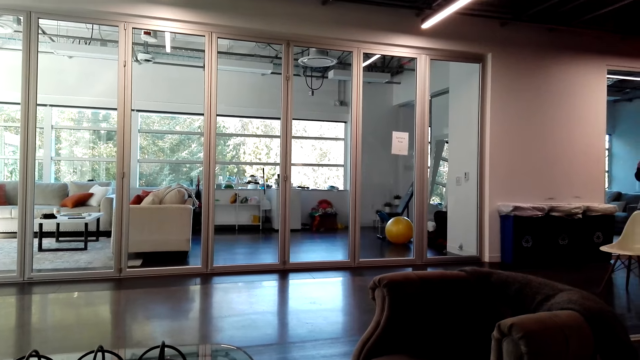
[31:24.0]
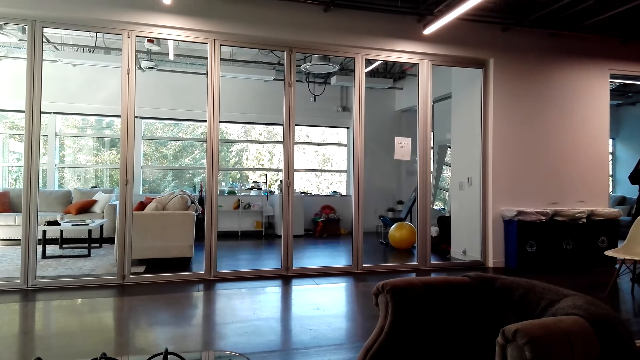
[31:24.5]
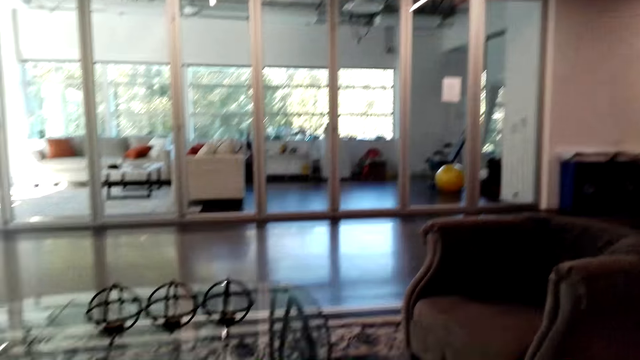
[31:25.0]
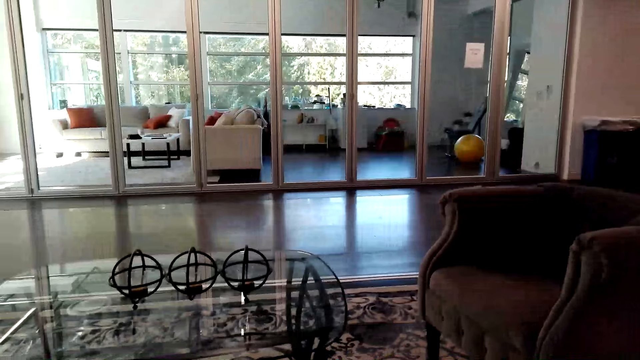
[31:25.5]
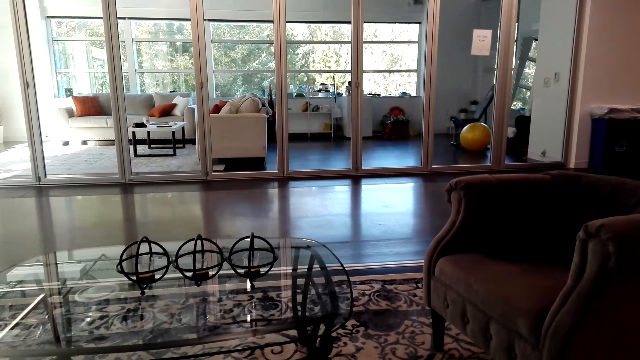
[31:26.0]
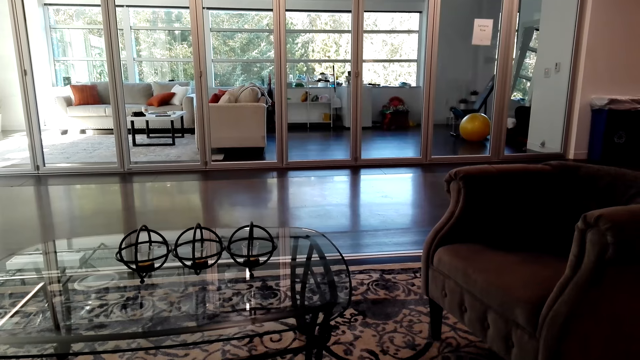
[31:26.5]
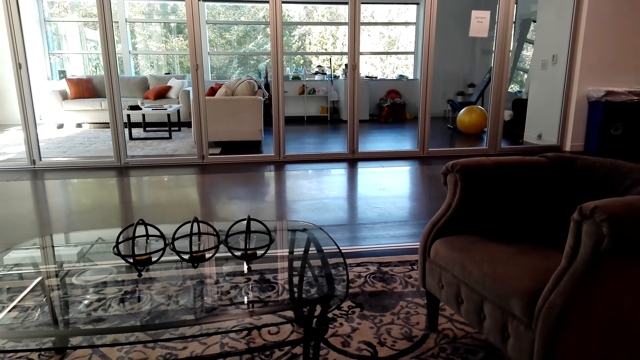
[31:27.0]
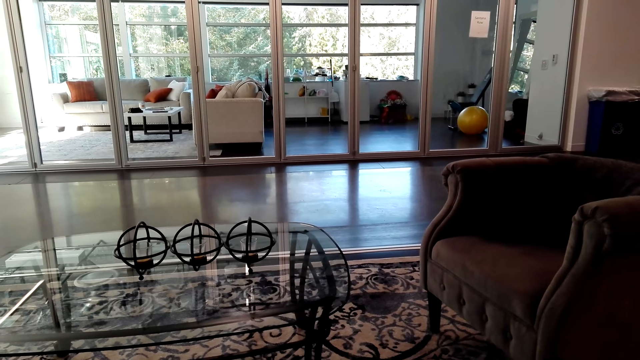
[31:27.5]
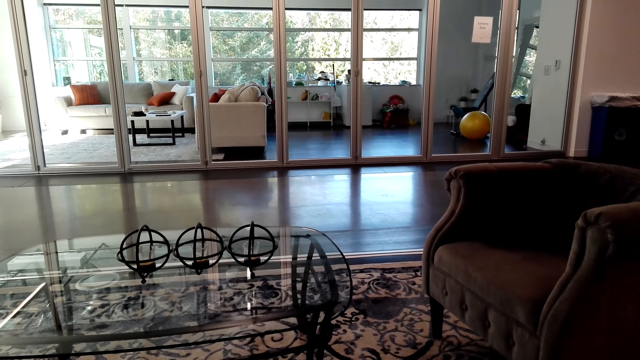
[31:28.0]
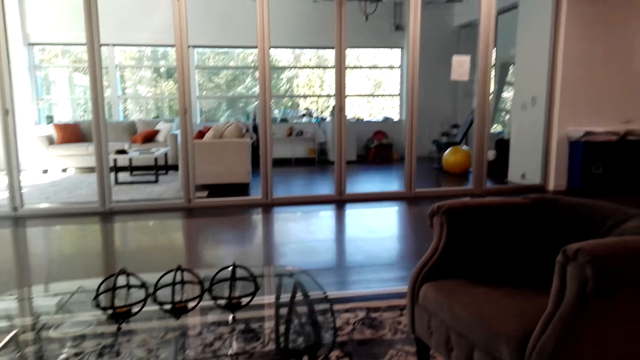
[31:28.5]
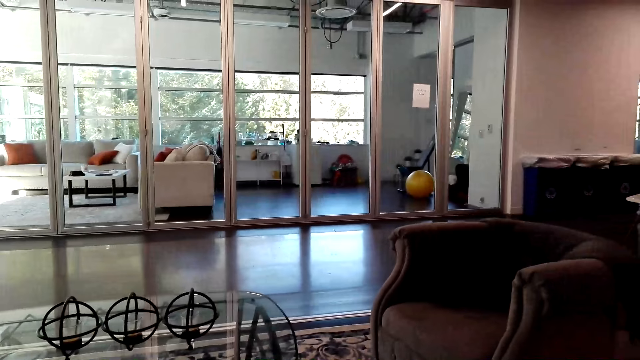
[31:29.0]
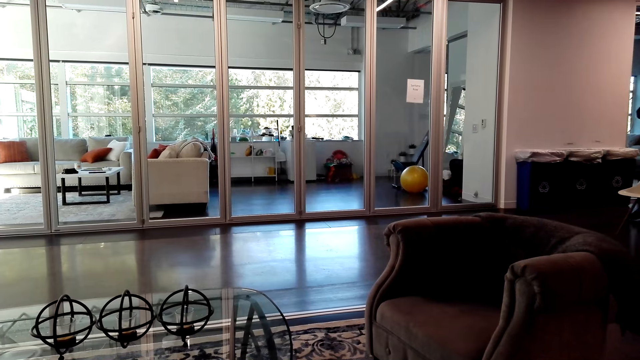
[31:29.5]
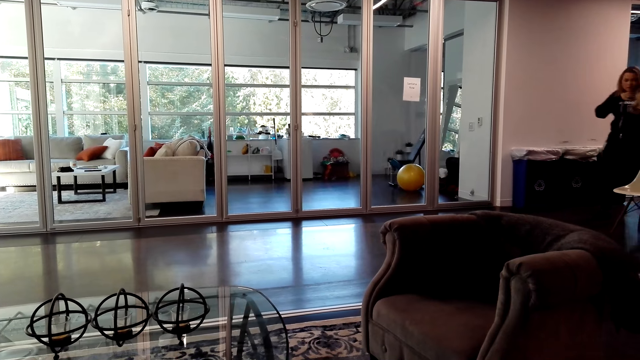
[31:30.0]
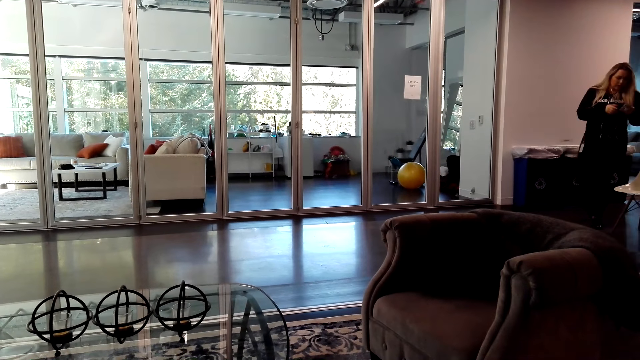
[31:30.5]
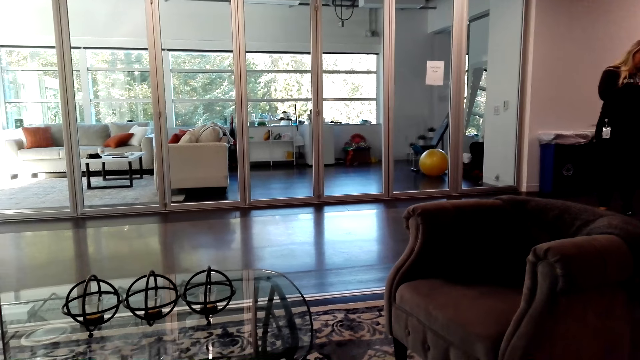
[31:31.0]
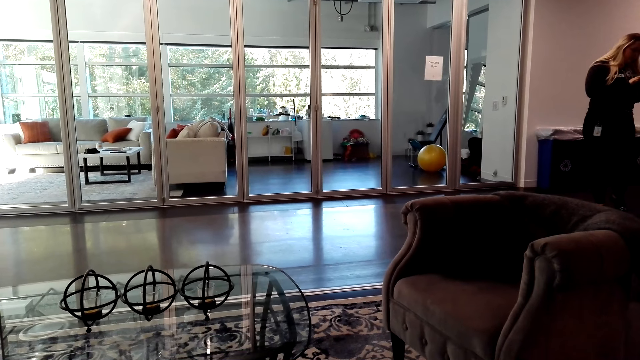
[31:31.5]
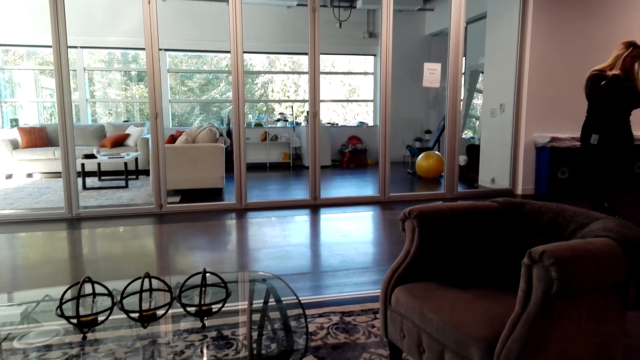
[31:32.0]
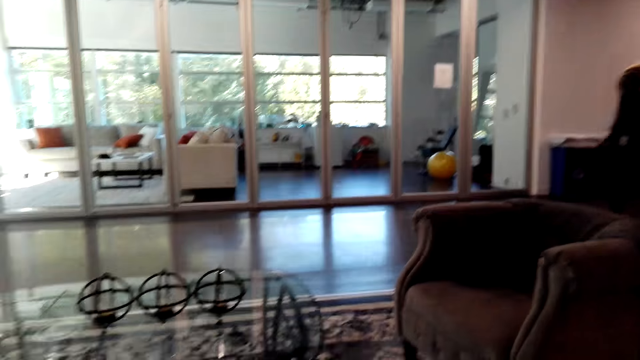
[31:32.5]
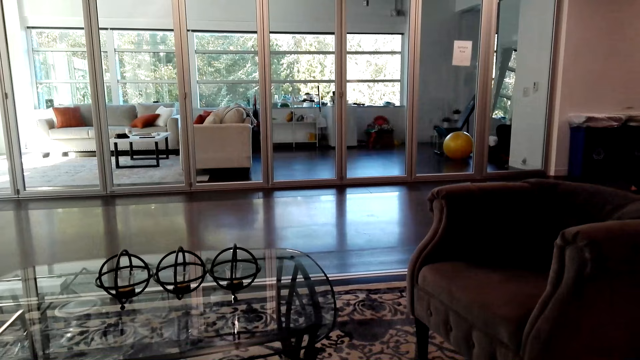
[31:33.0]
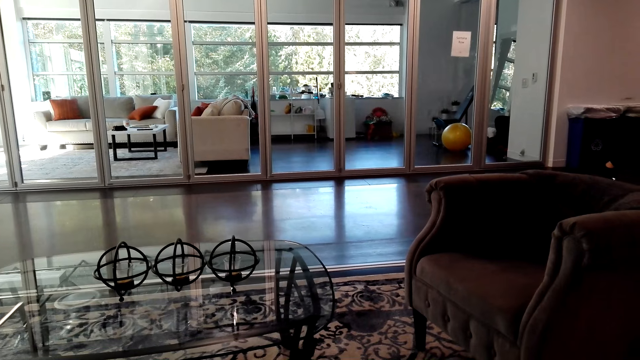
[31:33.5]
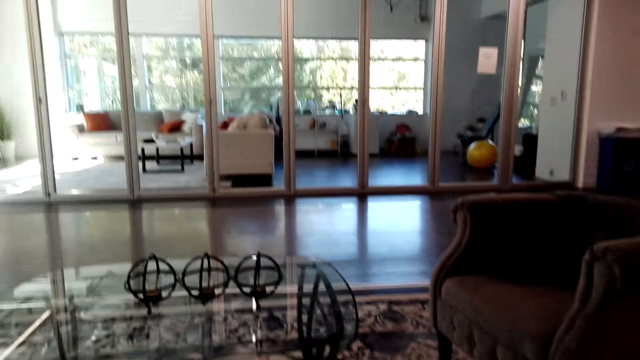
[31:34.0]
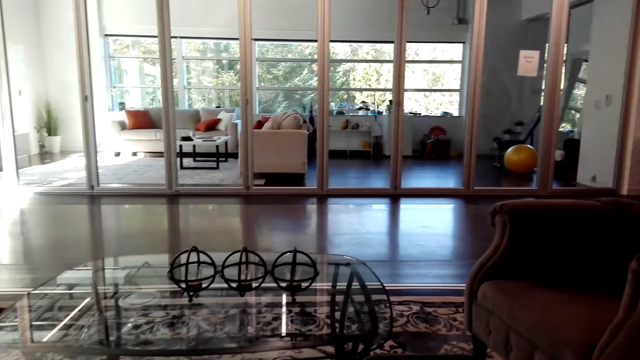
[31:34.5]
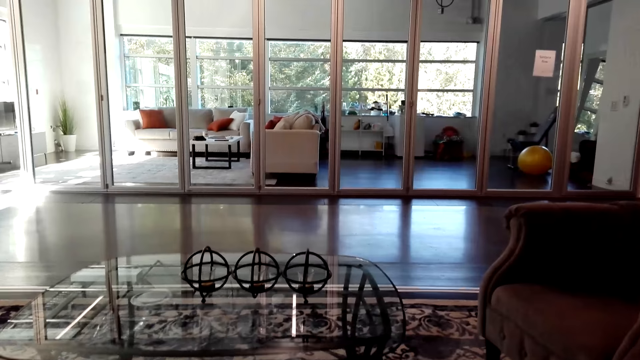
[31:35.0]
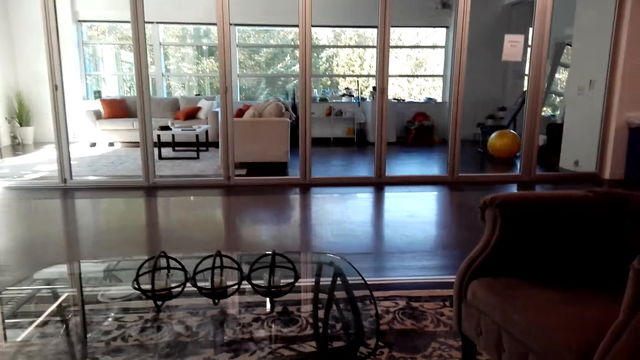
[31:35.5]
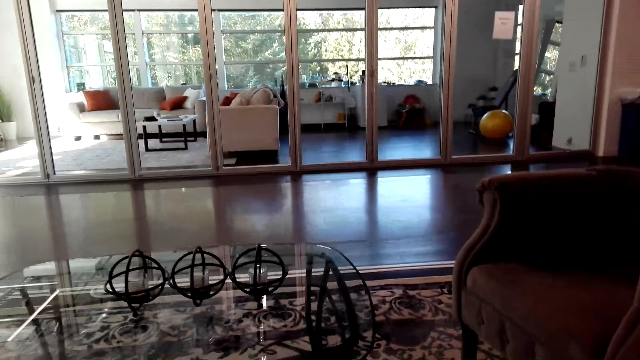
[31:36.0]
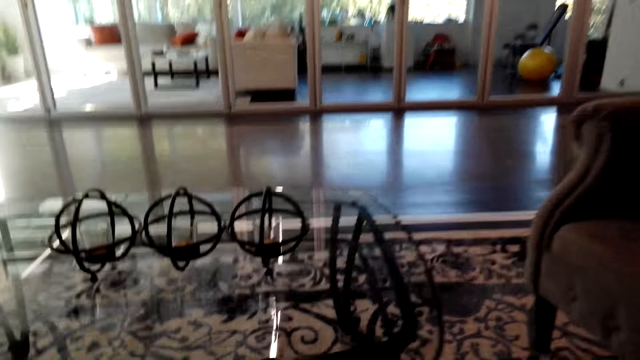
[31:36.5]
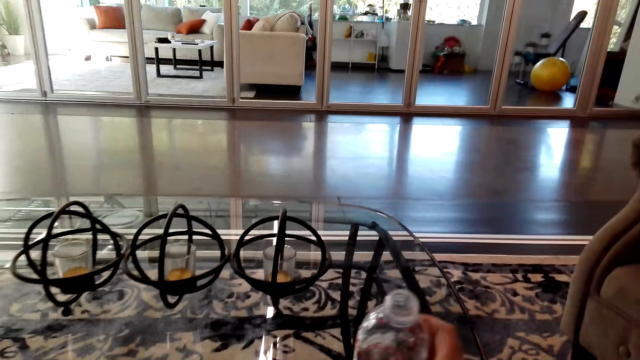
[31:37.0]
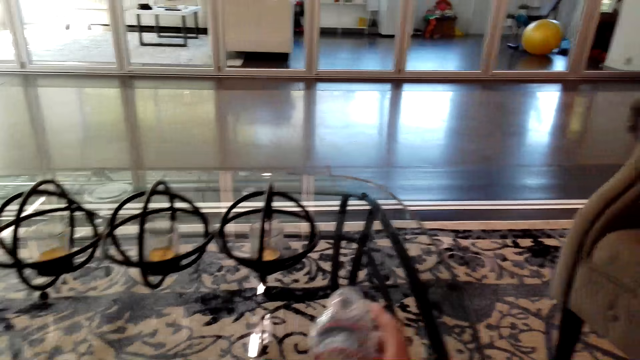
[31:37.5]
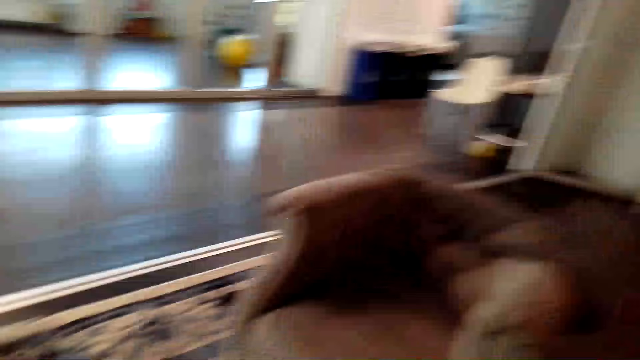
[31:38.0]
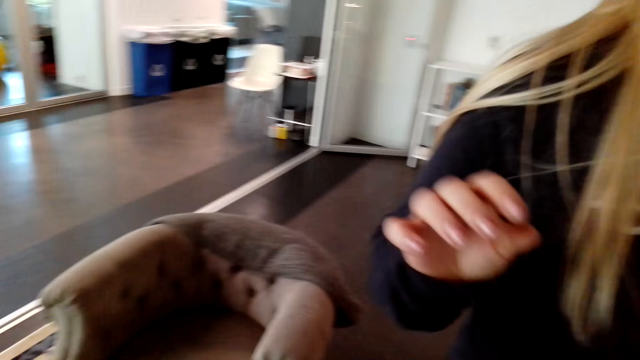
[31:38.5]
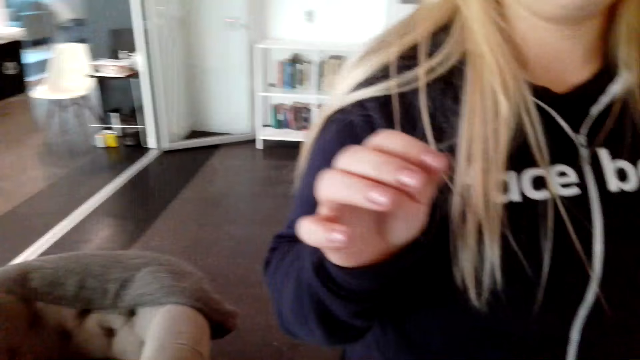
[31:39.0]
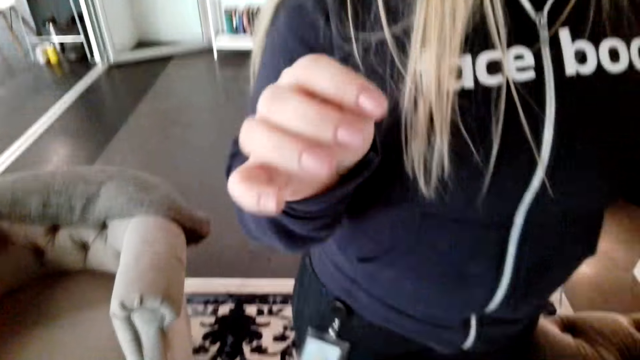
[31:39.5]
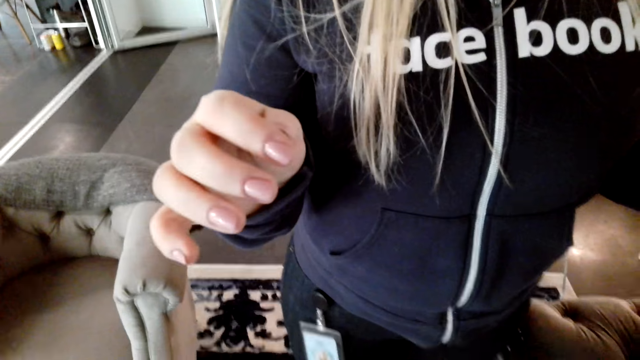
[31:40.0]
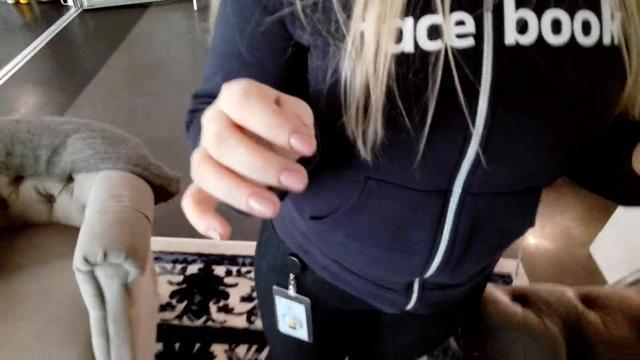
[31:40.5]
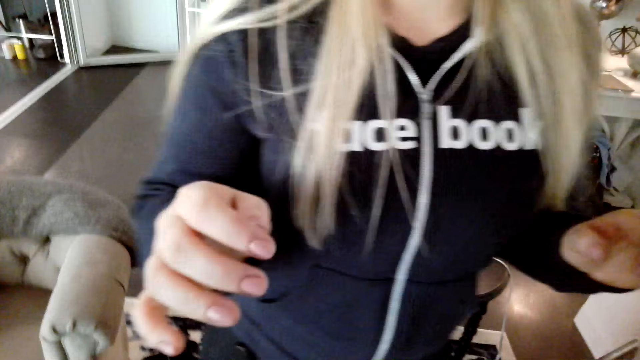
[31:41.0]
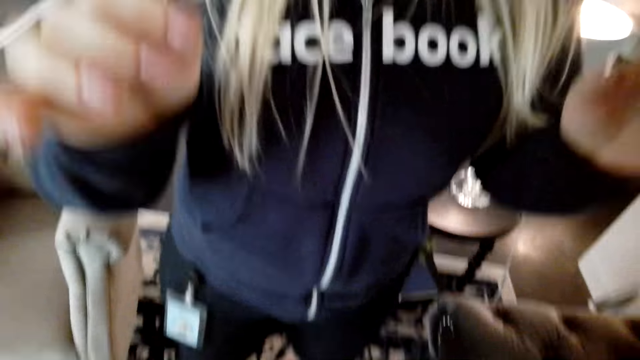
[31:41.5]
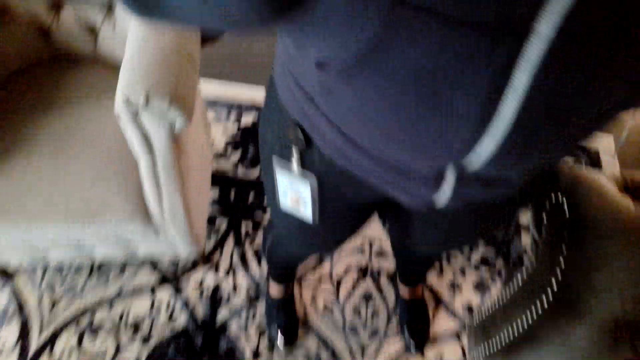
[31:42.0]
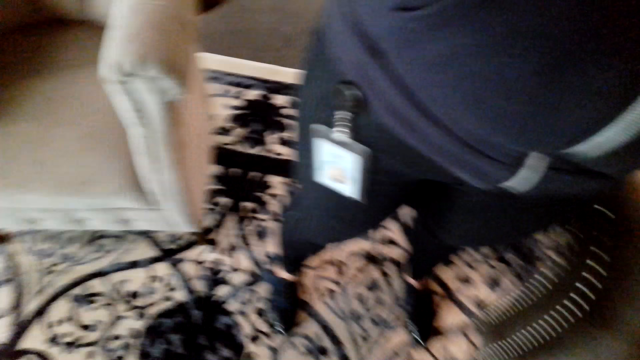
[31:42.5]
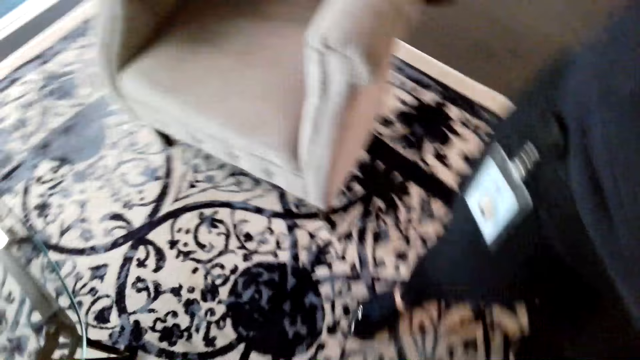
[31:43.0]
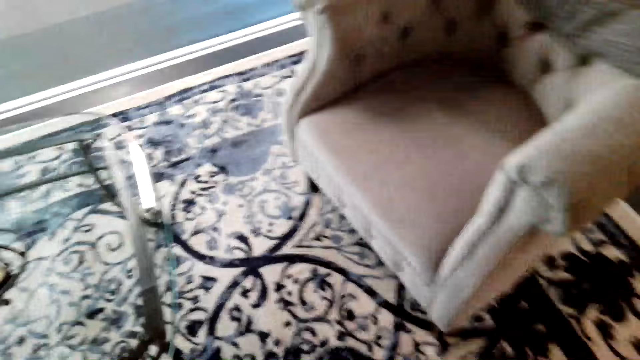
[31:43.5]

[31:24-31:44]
The camera wearer looks around in the room. They lift the phone and talk on the phone. They look on in the room. They put a bottle on a table. They lift the bottle in the hands.
